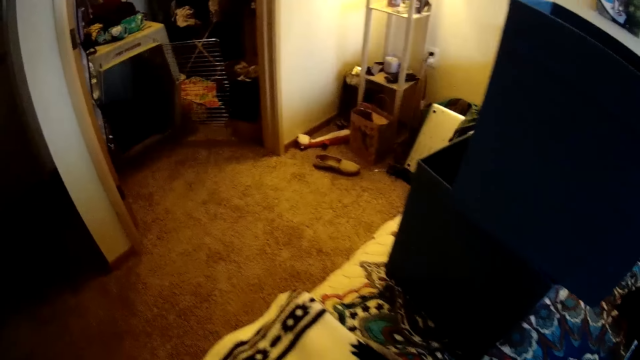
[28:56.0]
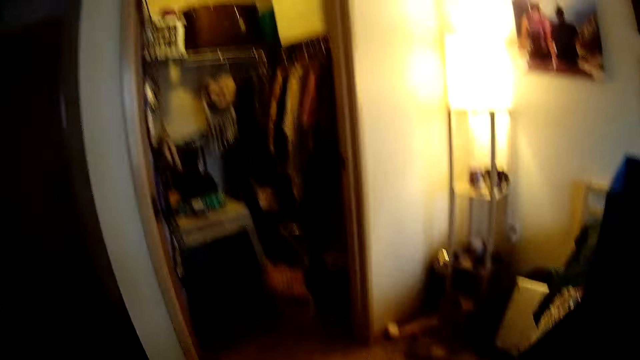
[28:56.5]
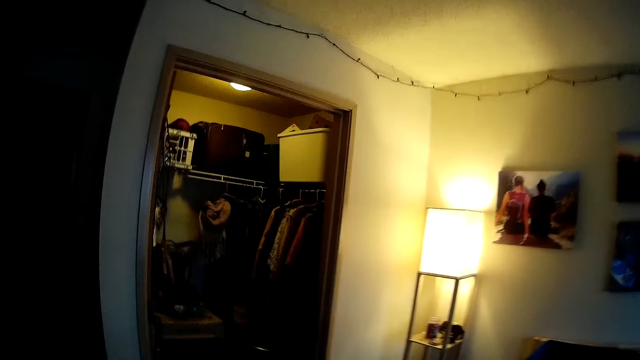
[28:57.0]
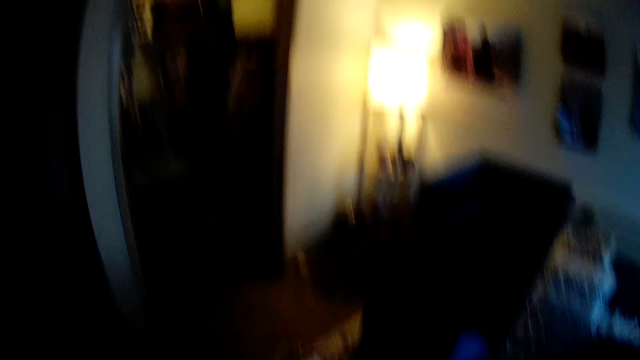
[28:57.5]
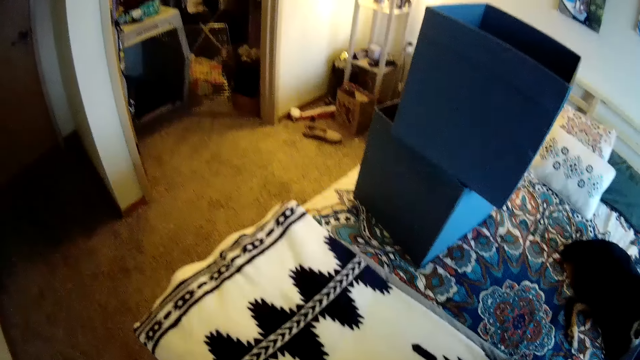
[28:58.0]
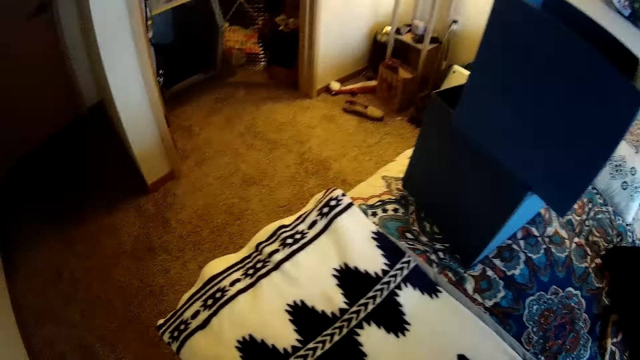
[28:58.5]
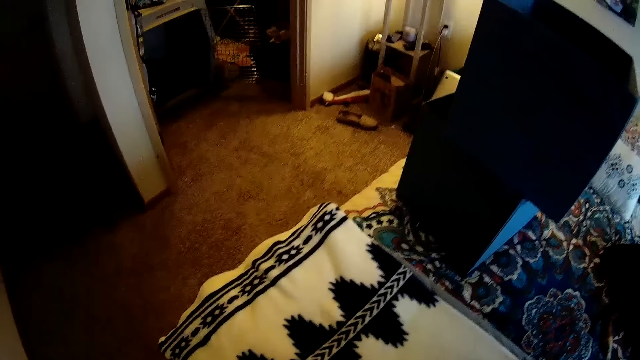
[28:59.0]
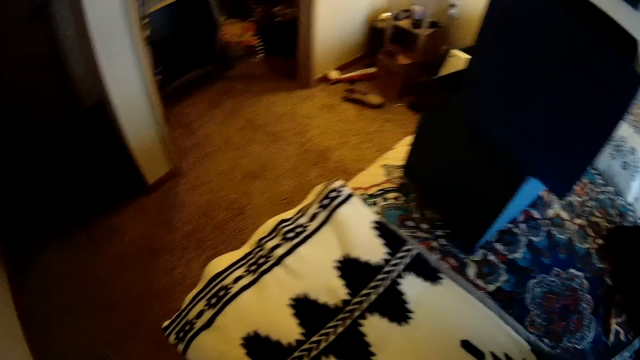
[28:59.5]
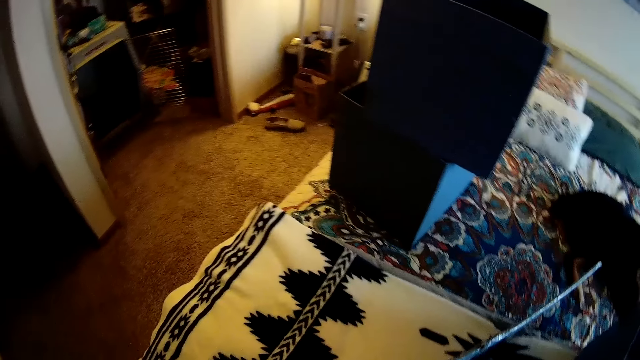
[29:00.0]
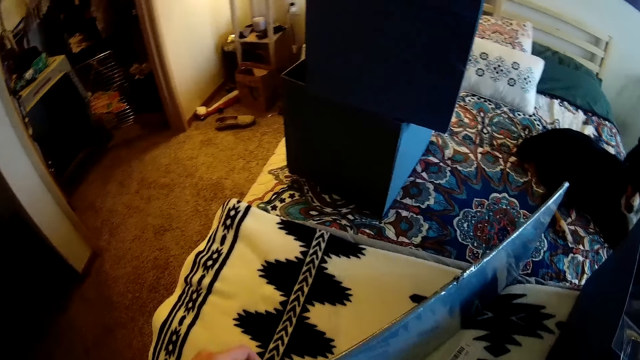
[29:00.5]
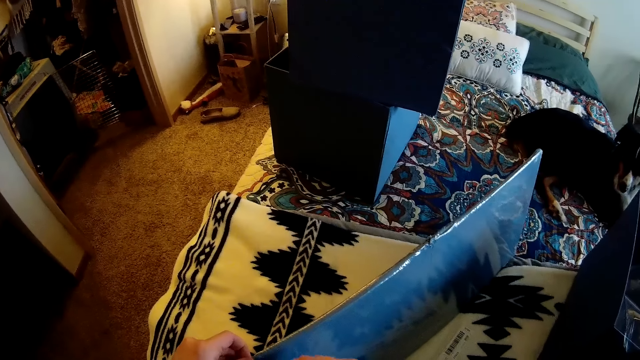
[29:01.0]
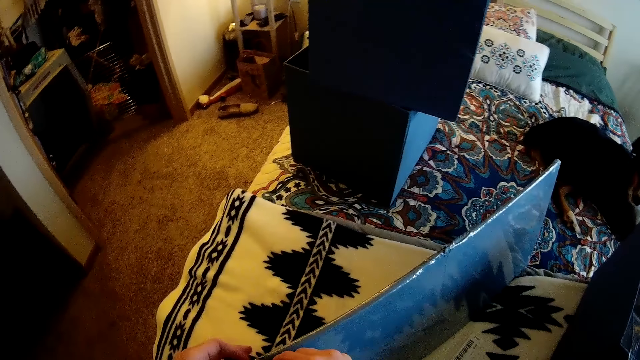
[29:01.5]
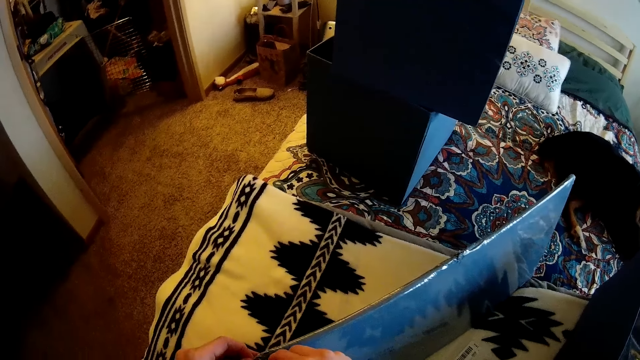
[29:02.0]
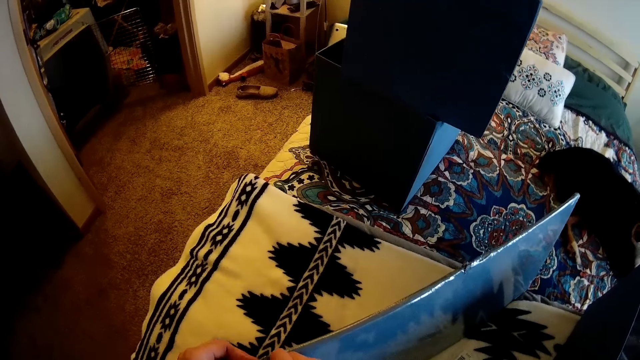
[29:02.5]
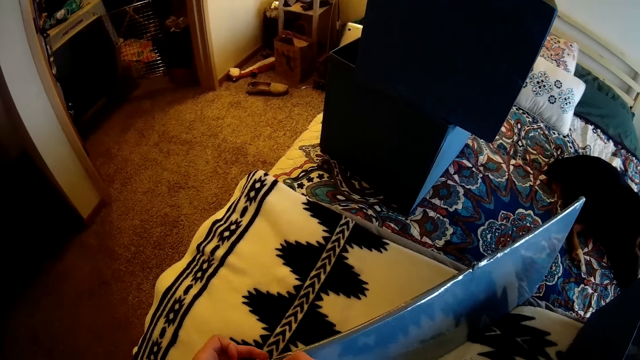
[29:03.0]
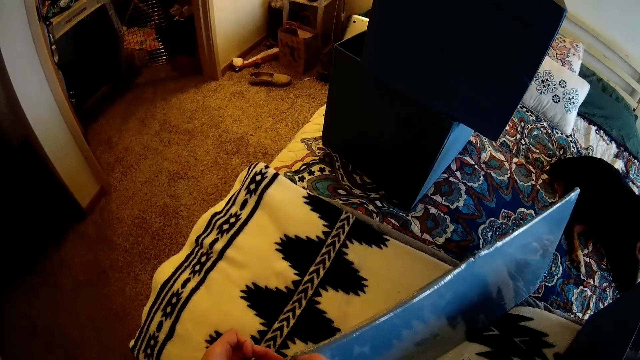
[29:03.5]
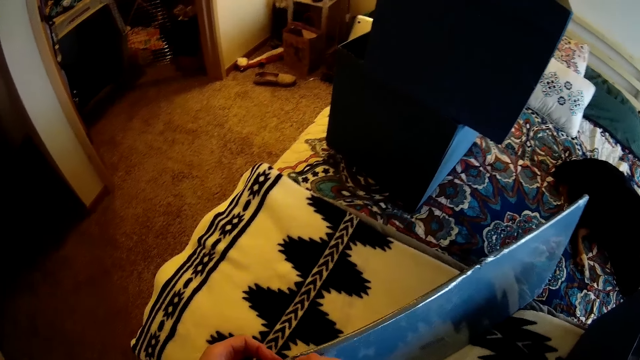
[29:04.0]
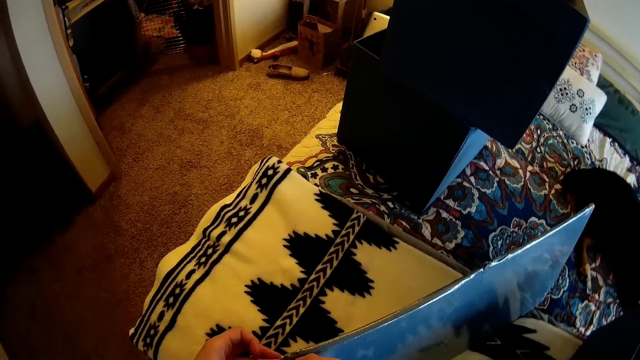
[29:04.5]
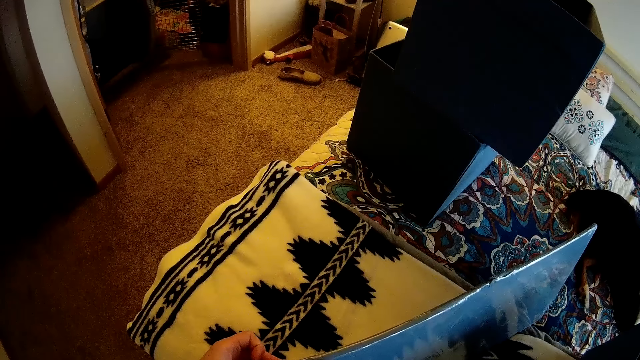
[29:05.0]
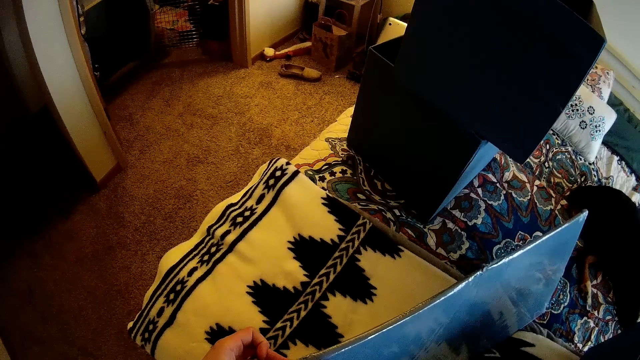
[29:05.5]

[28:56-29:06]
The camera wearer picks up the sealed folded box. They turn around in the room. They cut the wrapping paper.

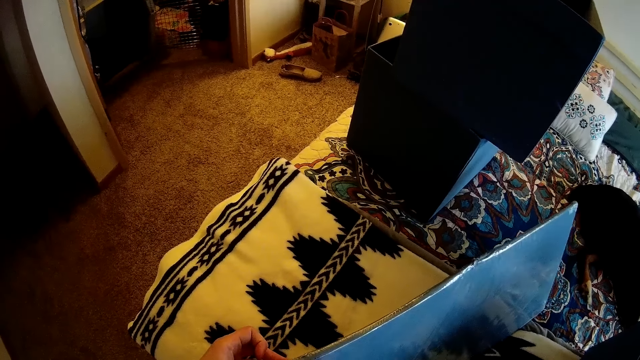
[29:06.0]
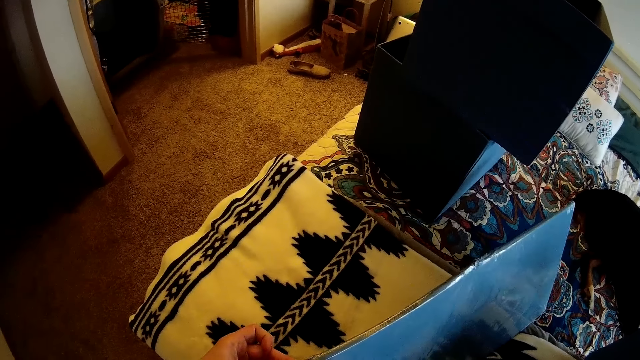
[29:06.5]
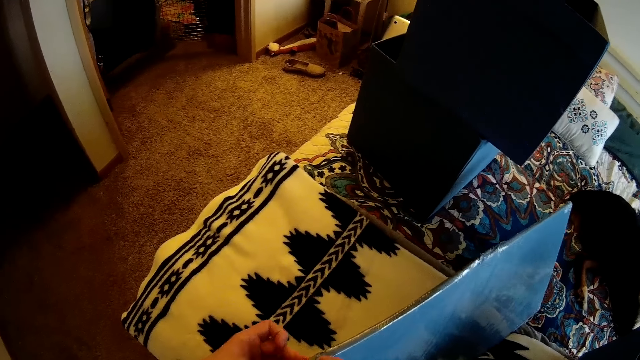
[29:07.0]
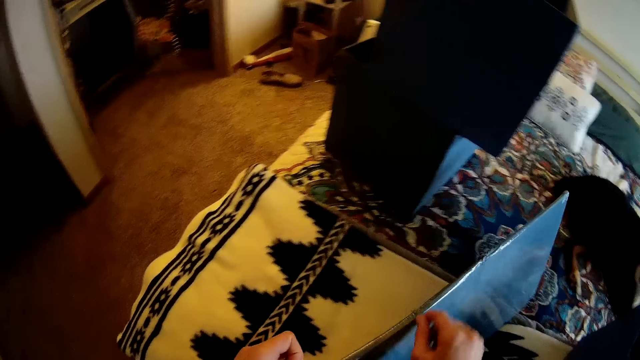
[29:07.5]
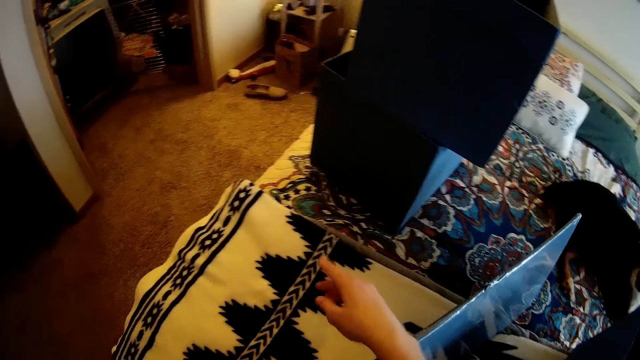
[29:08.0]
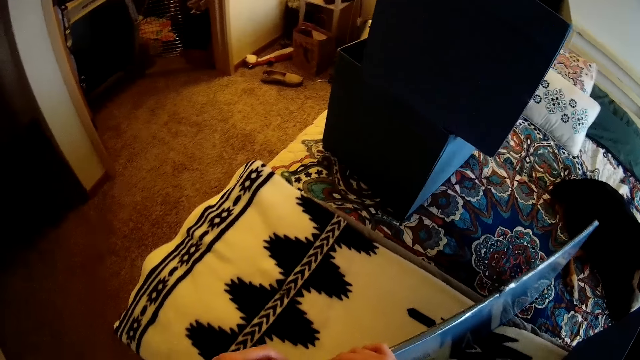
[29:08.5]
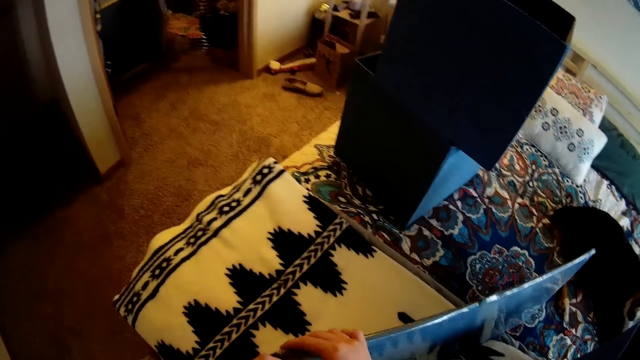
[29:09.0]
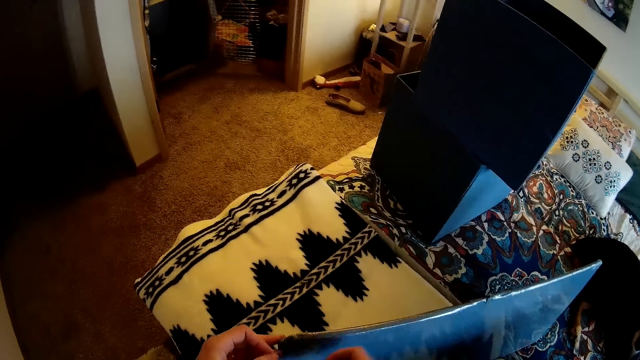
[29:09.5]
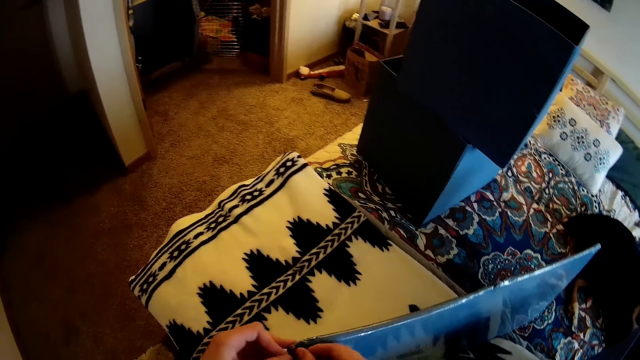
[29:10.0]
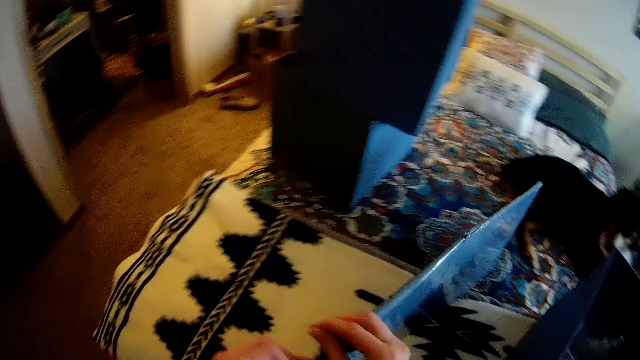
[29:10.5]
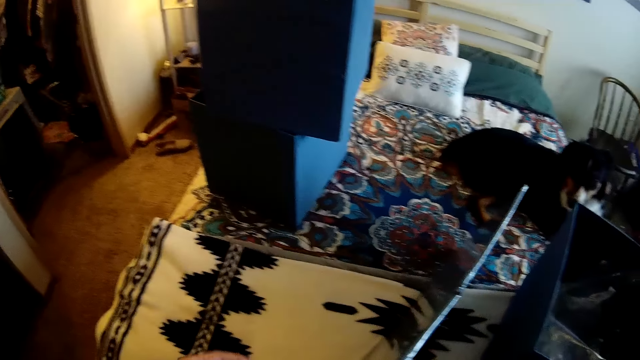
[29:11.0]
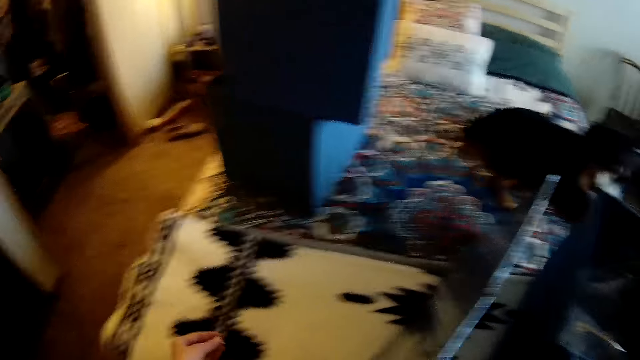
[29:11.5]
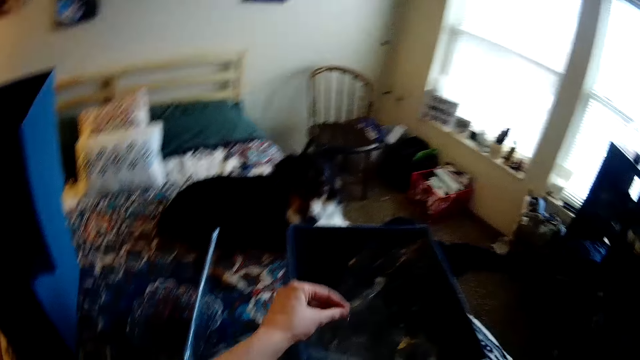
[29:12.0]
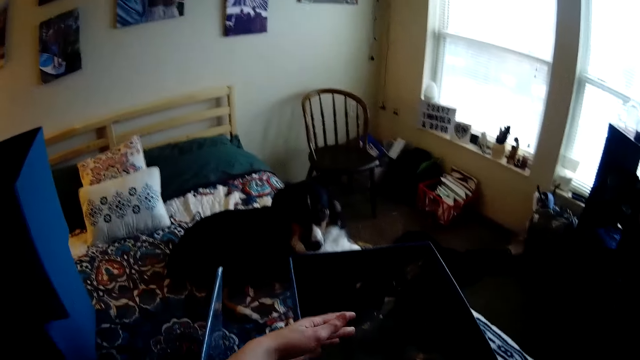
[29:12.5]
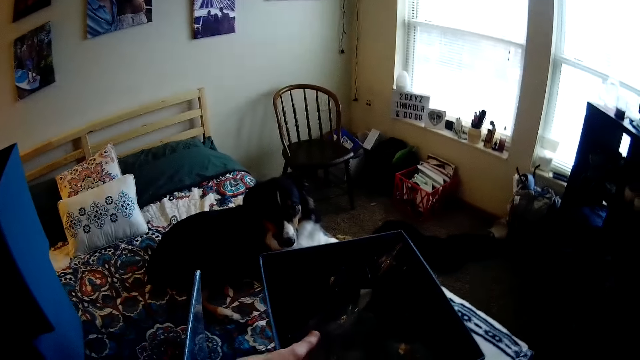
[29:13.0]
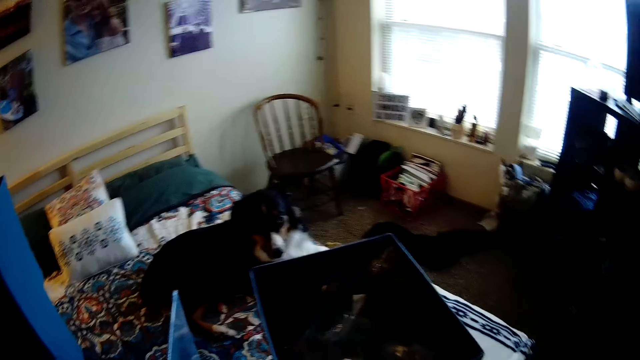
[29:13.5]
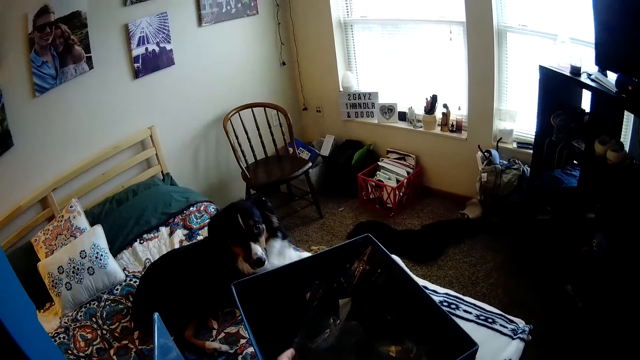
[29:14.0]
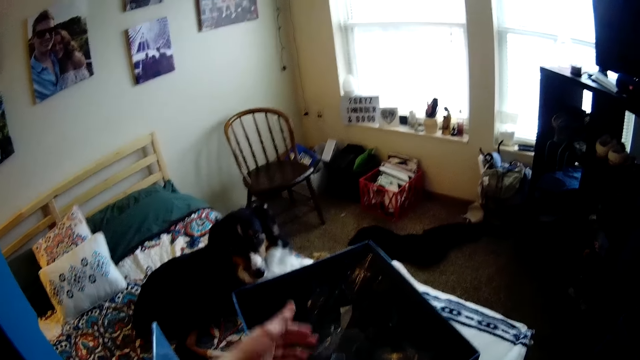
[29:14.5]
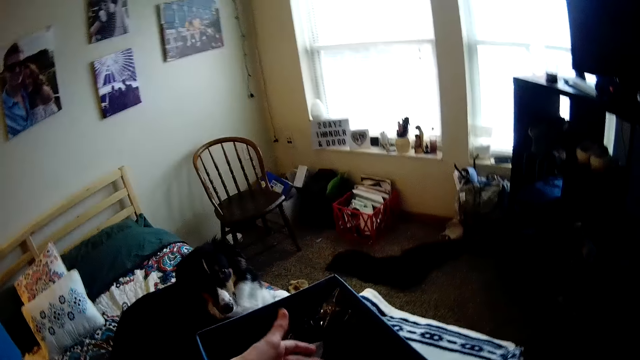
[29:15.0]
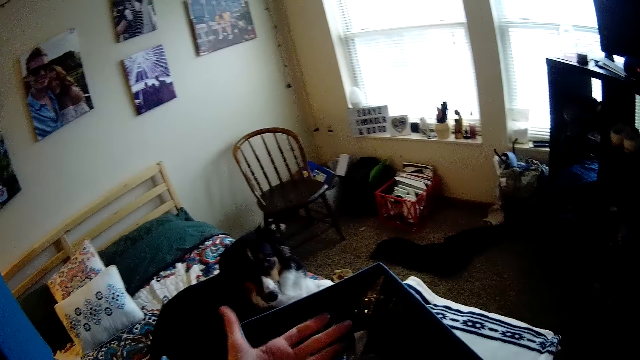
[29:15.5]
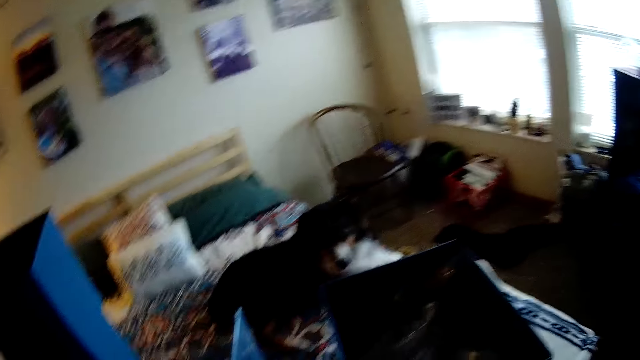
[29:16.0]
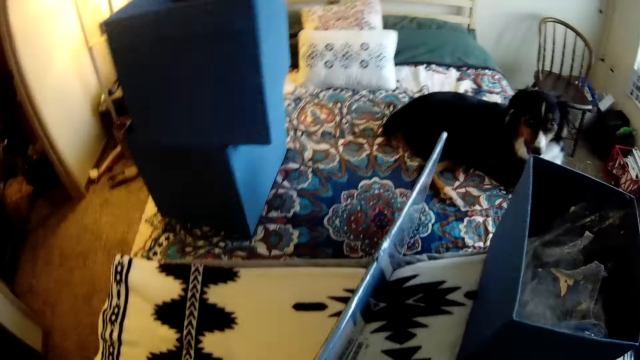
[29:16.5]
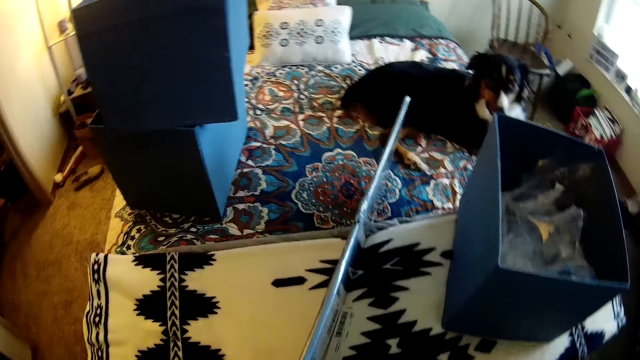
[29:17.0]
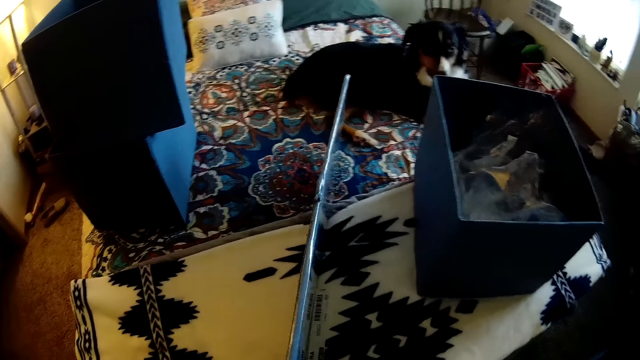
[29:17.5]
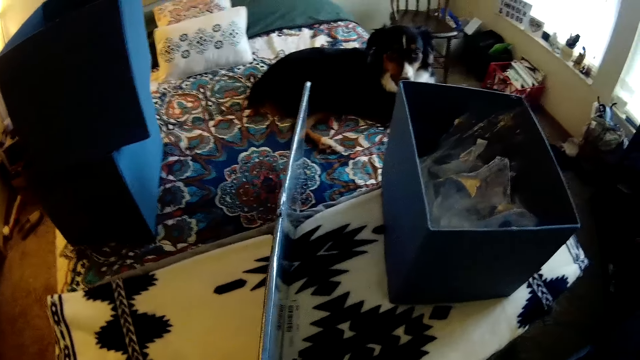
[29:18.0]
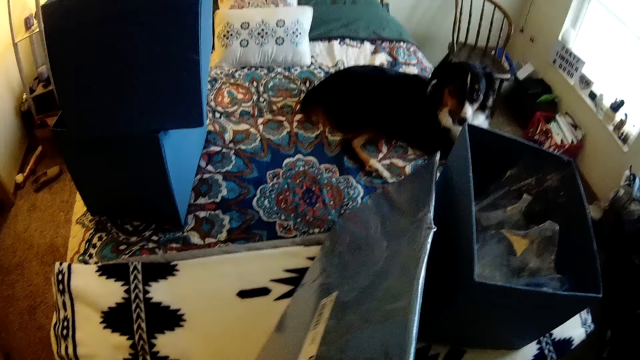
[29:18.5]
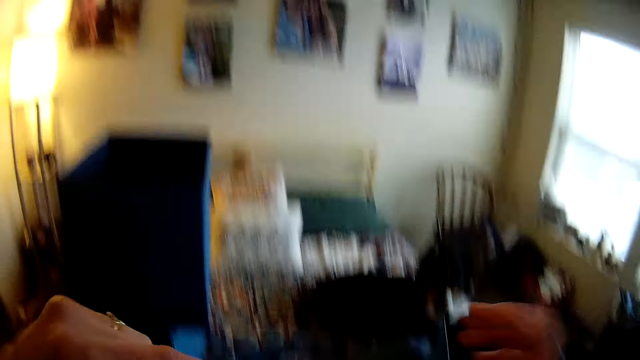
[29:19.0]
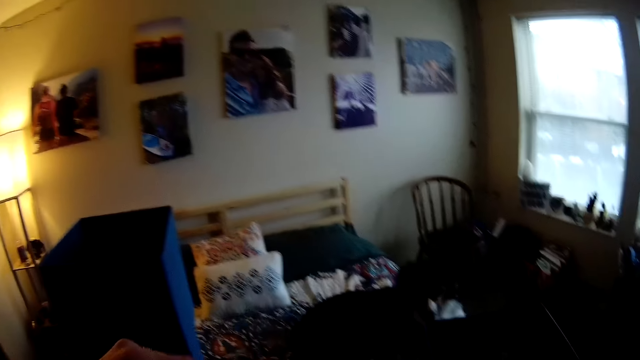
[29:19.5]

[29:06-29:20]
The camera wearer throws the sellotape down. They pull the wrapping paper. They drop the piece of paper in the box. They shake the hand over the box. They throw the sellotape in the dustbin. They hold the box and turn the box.
